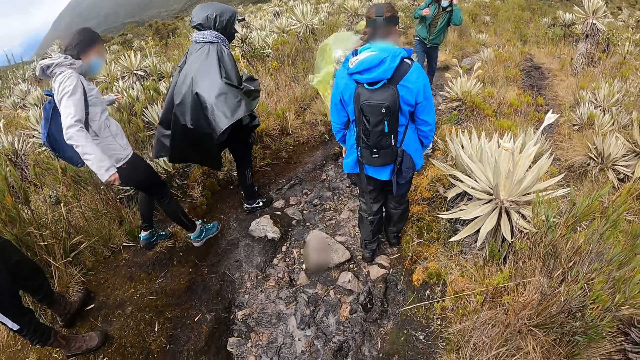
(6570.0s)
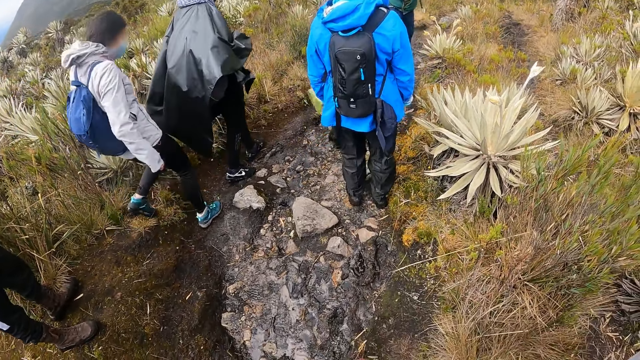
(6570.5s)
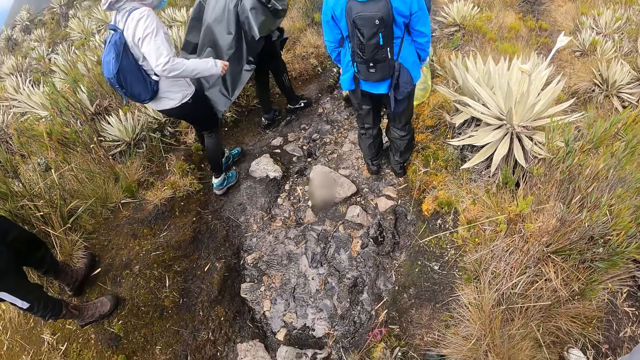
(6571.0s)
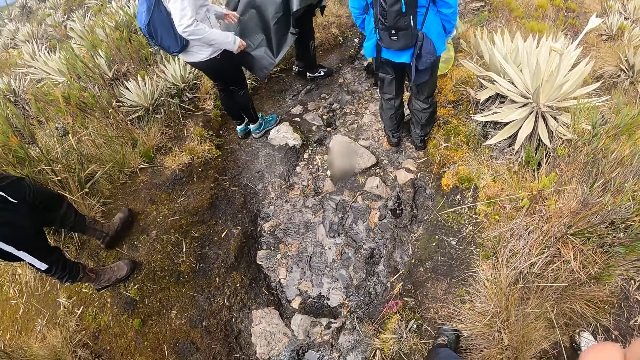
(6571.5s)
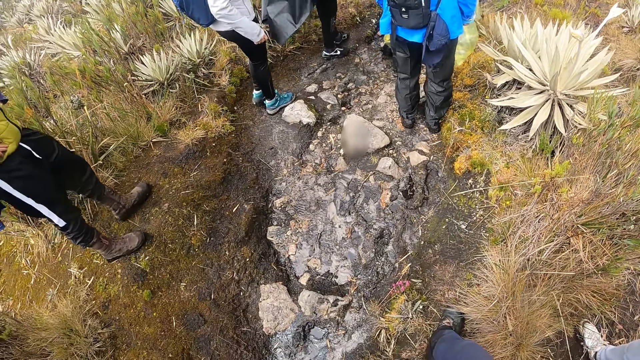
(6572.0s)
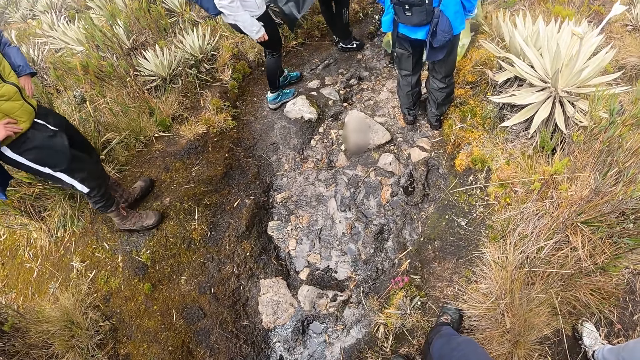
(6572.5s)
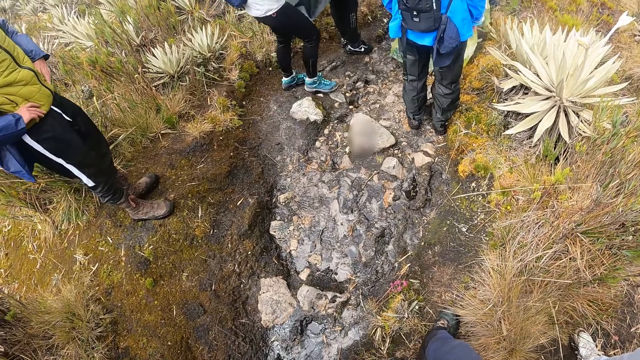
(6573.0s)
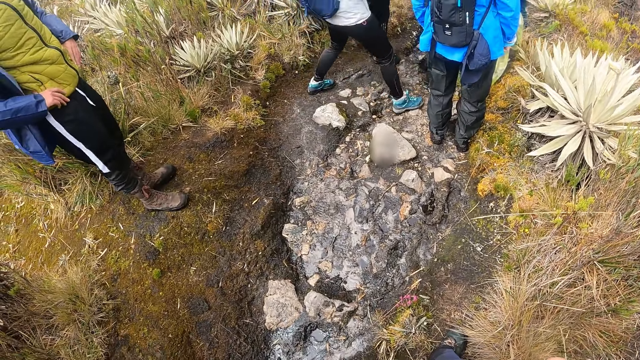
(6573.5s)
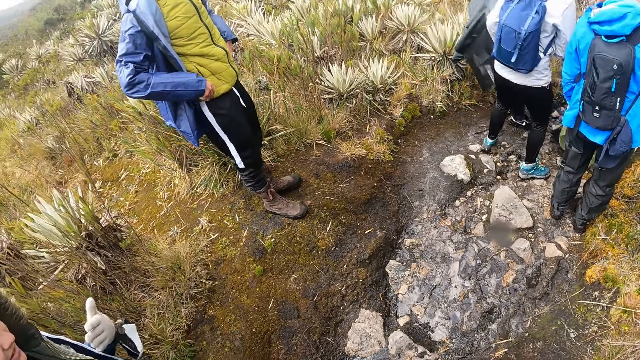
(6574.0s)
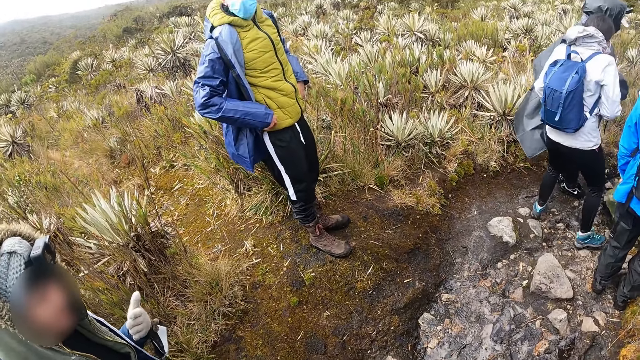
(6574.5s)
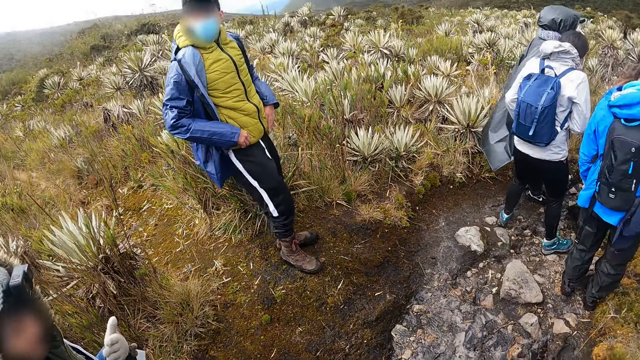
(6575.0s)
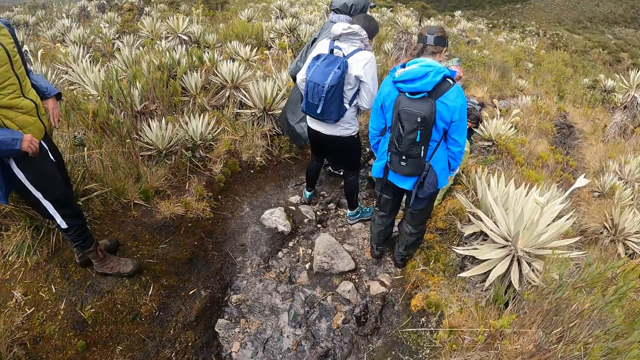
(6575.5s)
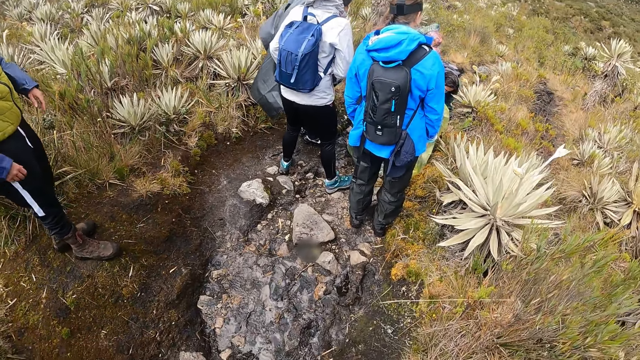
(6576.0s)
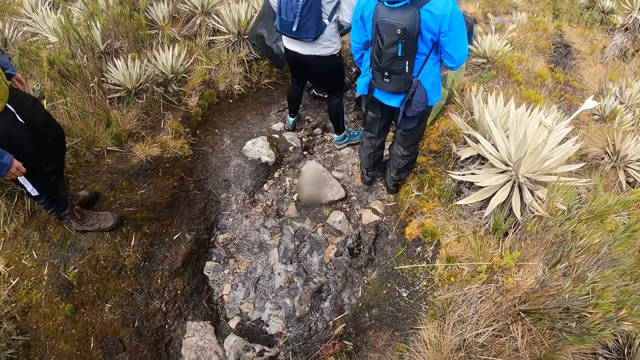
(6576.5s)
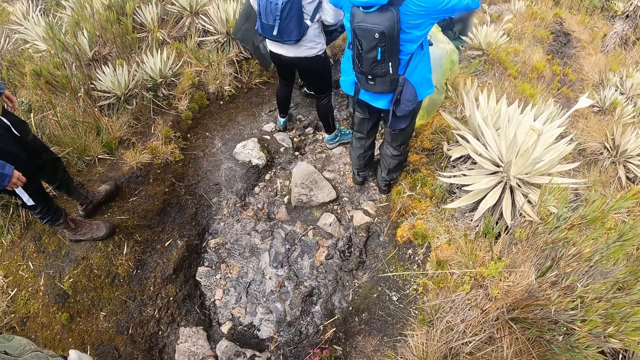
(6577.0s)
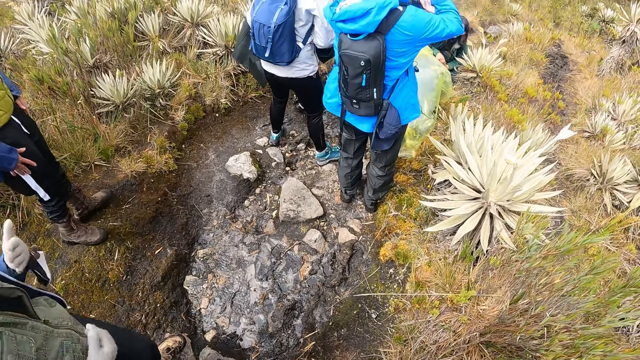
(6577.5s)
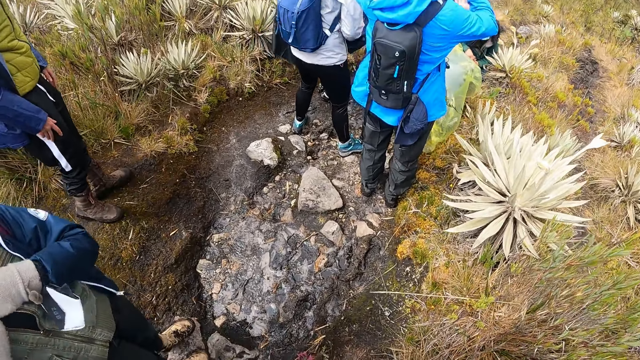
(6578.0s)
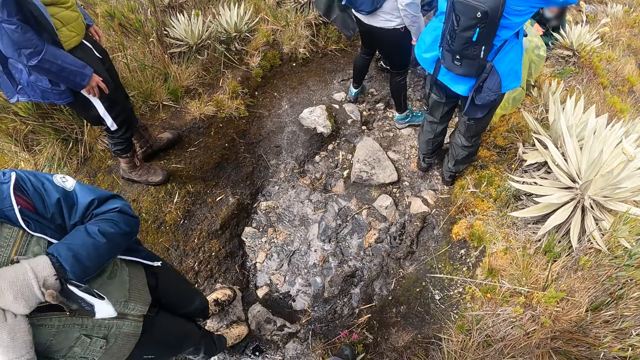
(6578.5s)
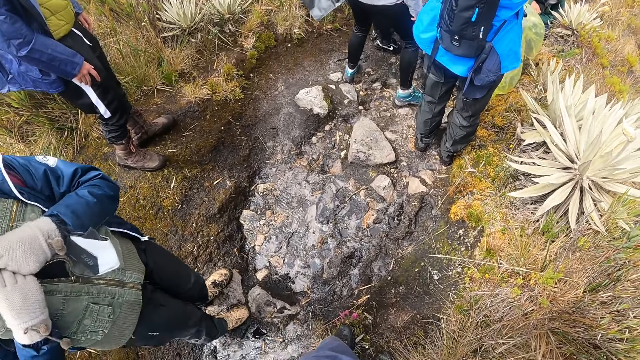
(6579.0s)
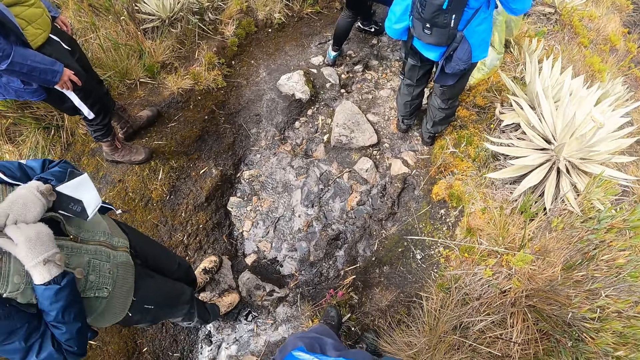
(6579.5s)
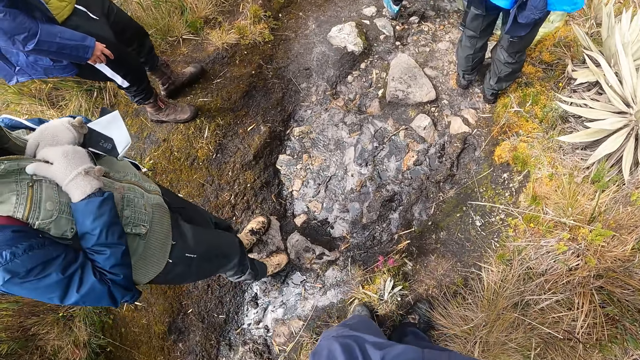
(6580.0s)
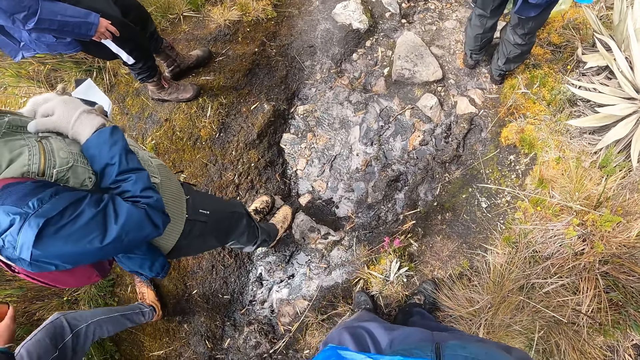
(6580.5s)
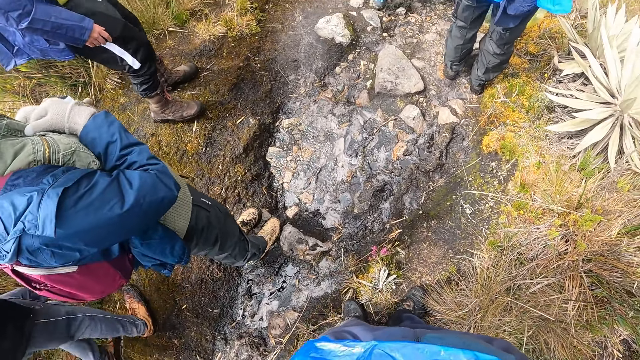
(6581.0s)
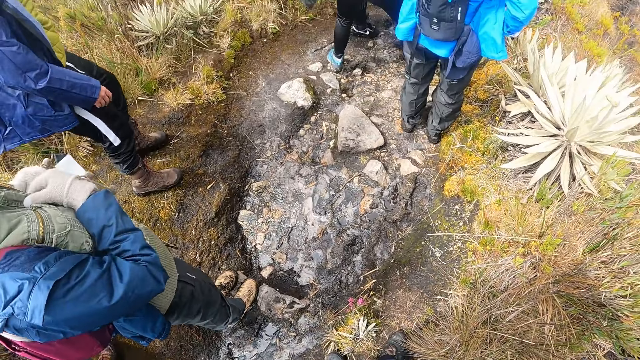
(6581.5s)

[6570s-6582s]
A lady walks around. A man moves around. The camera wearer looks around. The man moves around. Another lady moves around.

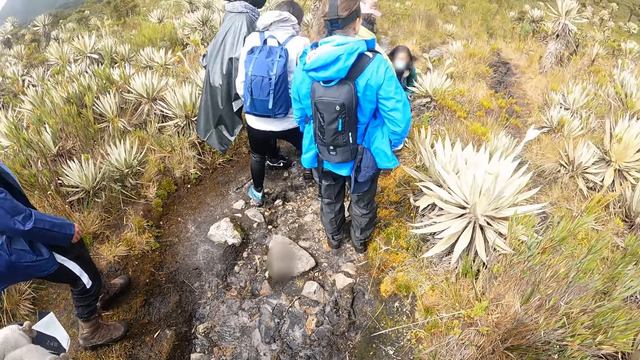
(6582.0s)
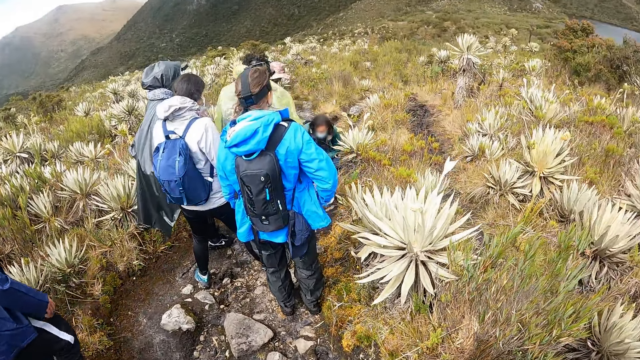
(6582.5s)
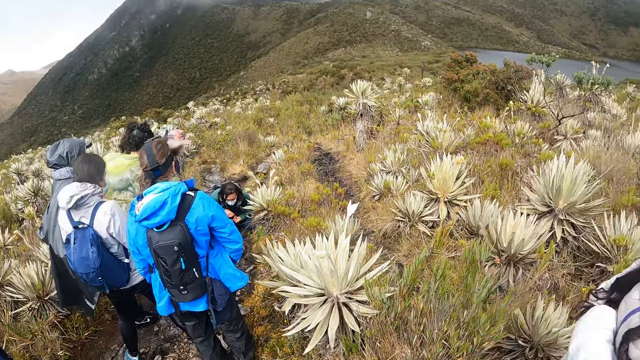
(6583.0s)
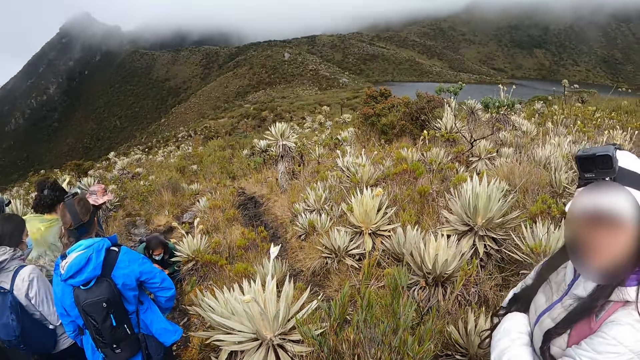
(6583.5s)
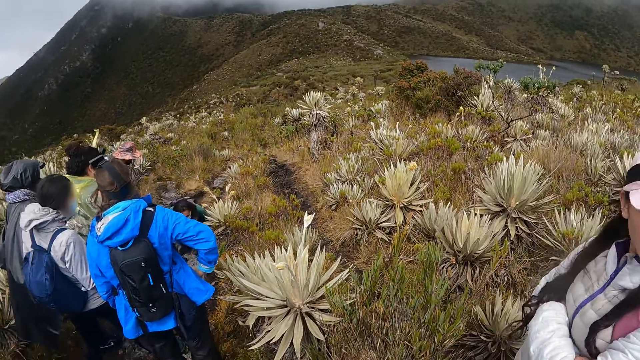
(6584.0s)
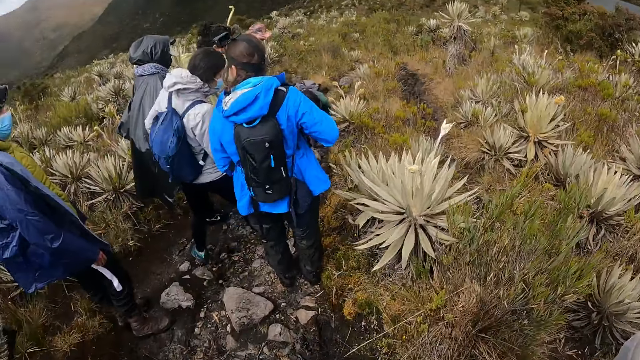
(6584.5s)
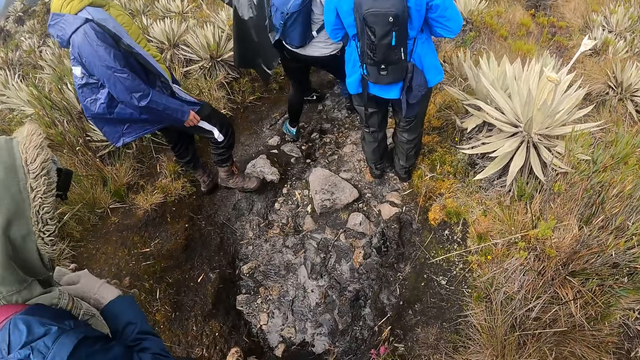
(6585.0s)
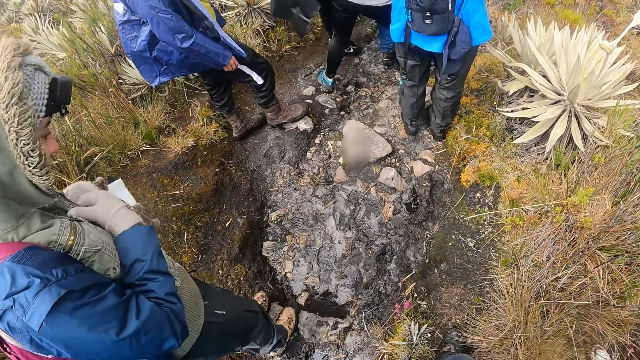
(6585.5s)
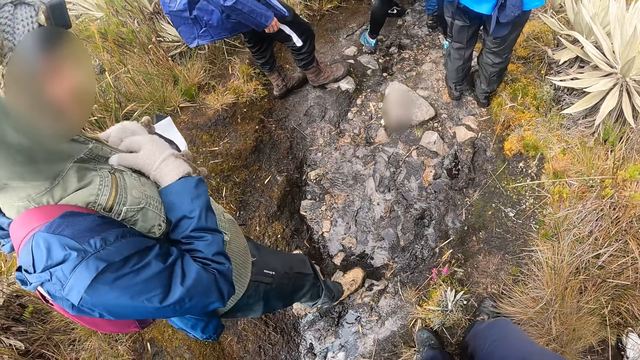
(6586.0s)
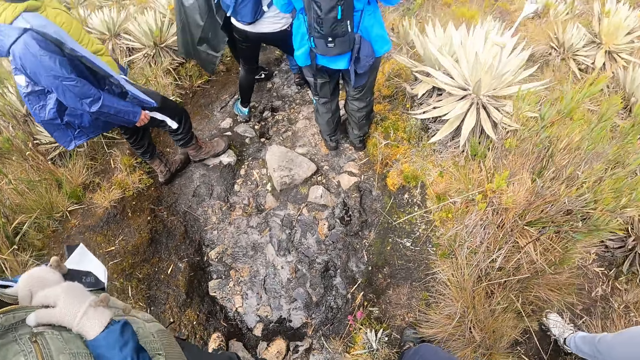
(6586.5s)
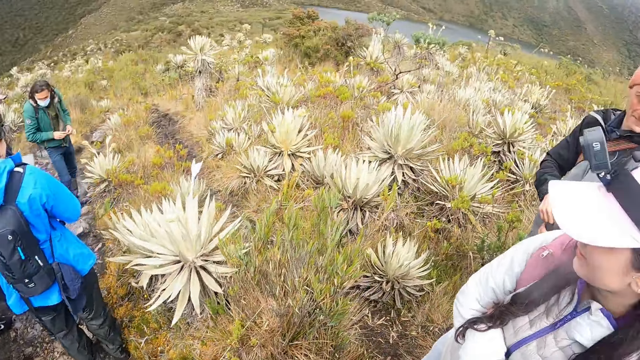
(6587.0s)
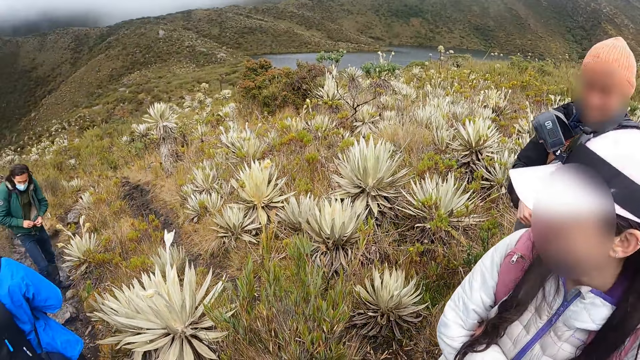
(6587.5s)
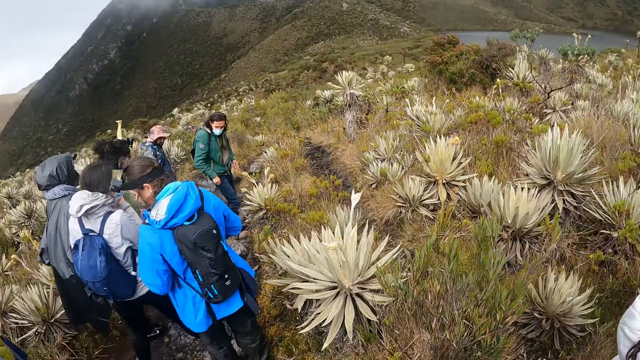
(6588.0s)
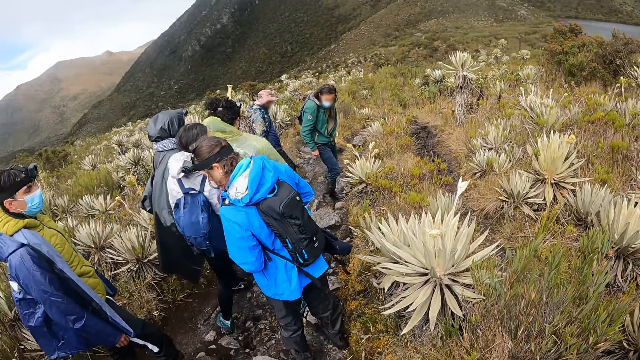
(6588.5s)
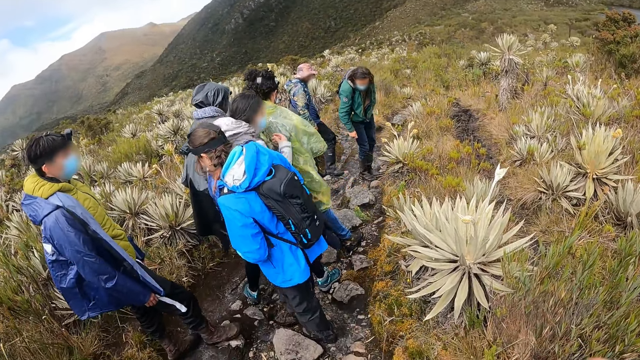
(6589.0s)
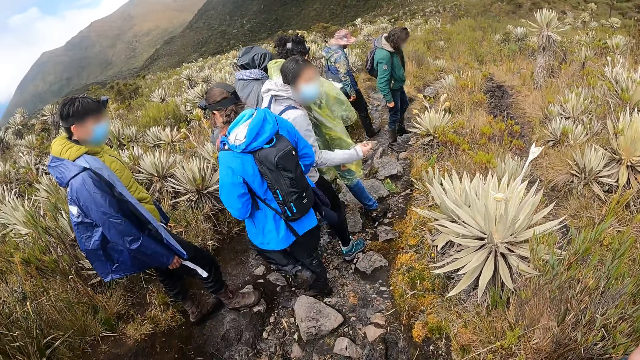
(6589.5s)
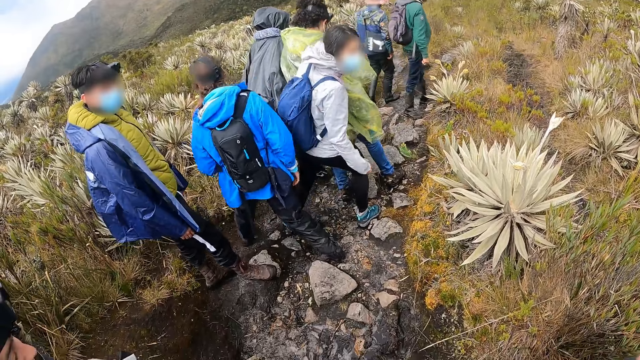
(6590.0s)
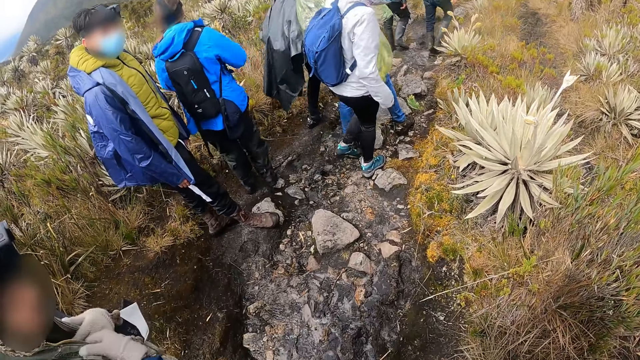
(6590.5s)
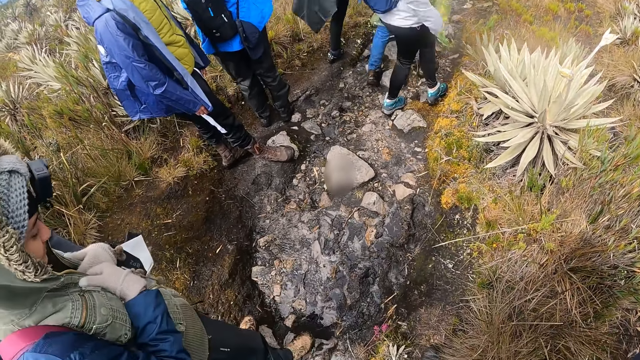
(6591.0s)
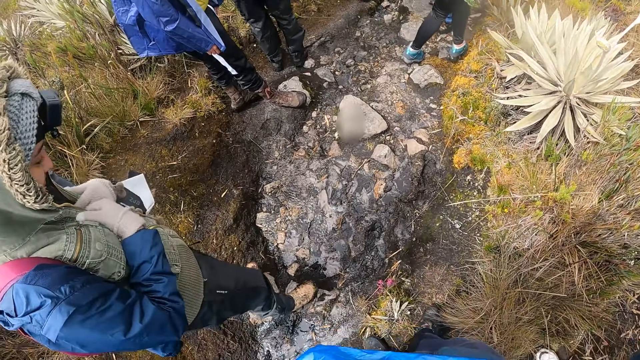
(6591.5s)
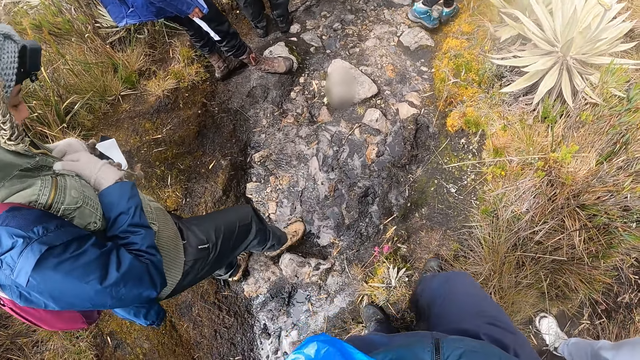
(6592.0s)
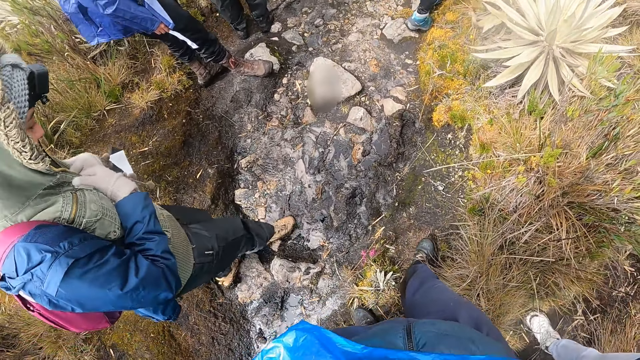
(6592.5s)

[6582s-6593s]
The camera wearer looks around. They look around again. A man walks around.
